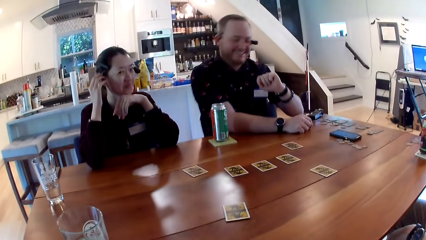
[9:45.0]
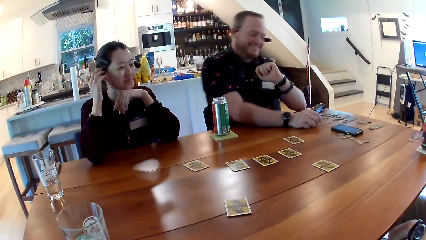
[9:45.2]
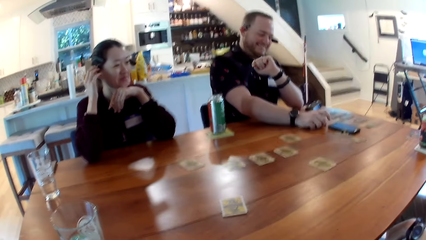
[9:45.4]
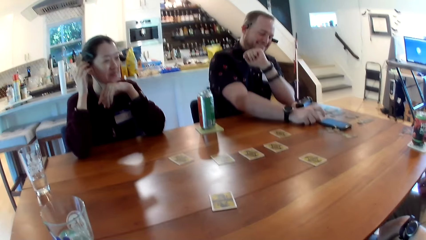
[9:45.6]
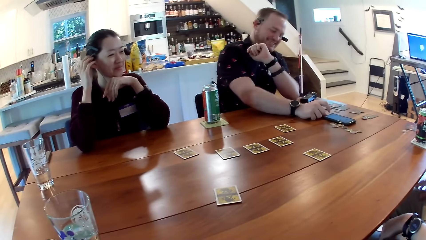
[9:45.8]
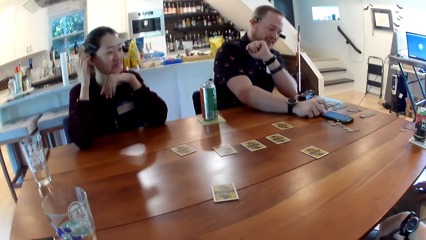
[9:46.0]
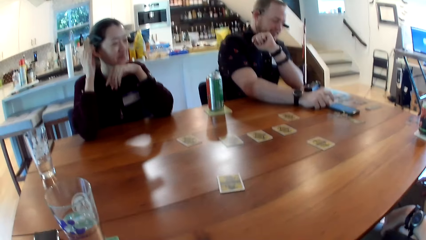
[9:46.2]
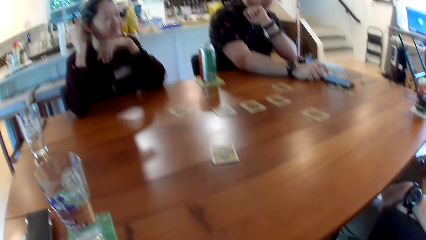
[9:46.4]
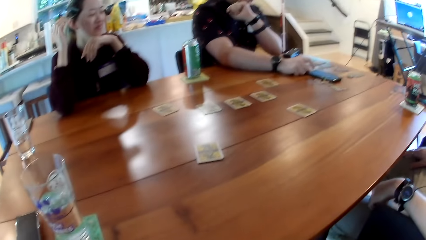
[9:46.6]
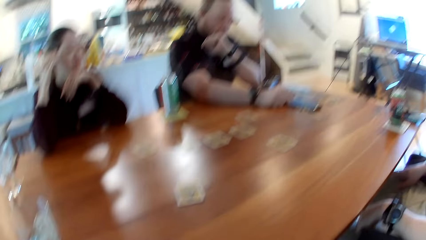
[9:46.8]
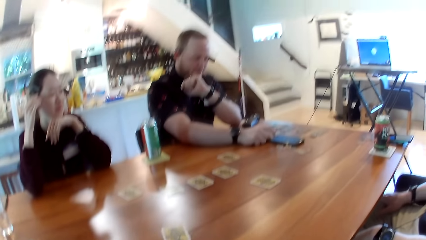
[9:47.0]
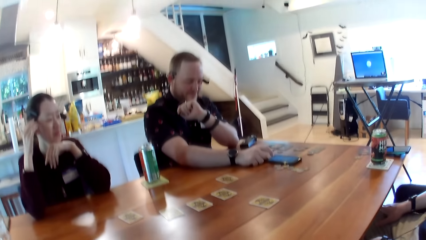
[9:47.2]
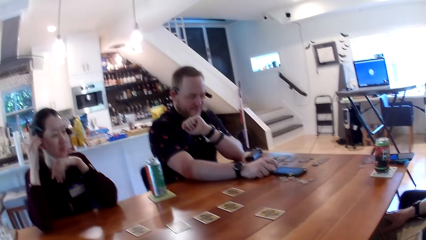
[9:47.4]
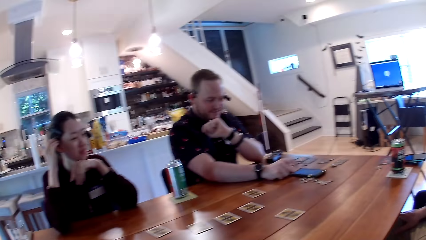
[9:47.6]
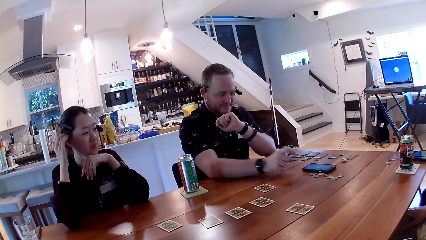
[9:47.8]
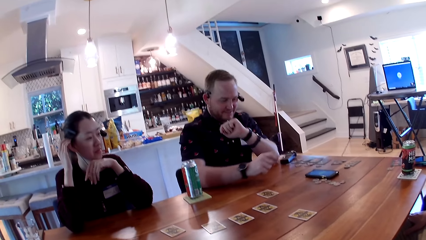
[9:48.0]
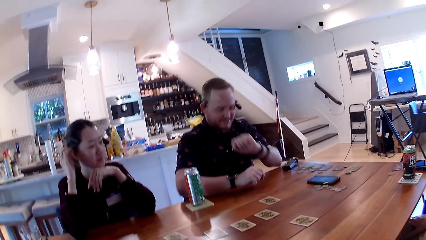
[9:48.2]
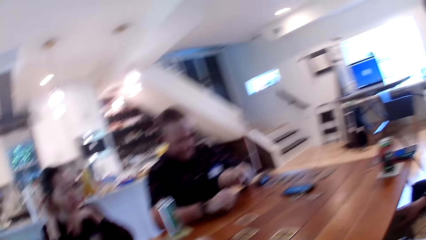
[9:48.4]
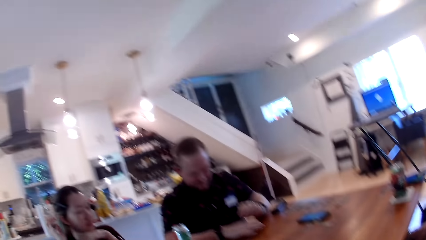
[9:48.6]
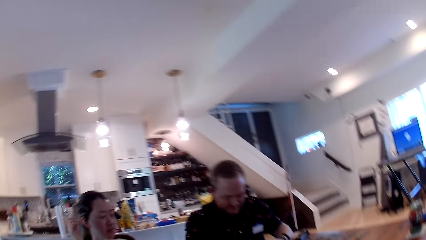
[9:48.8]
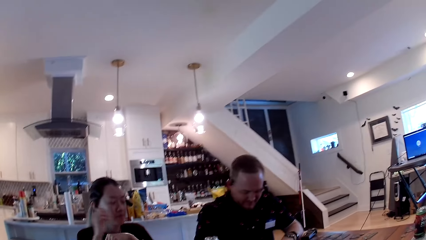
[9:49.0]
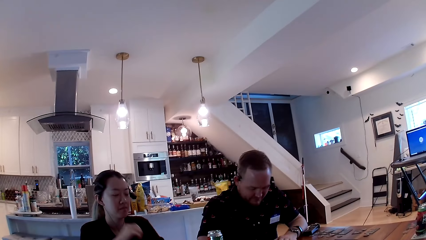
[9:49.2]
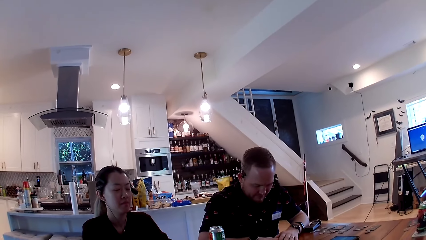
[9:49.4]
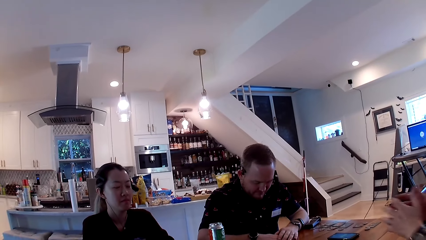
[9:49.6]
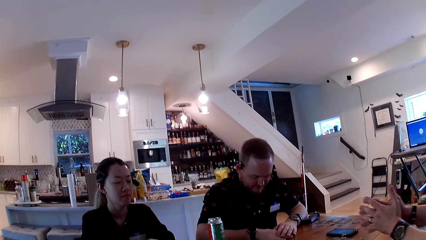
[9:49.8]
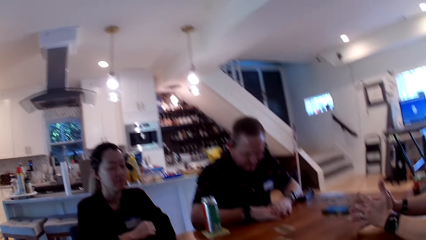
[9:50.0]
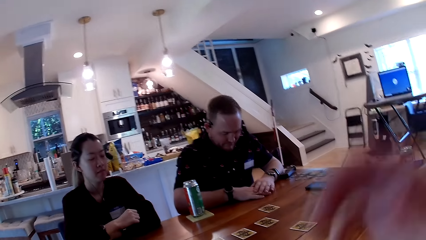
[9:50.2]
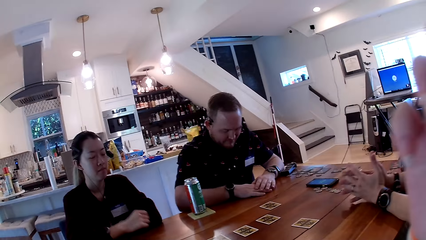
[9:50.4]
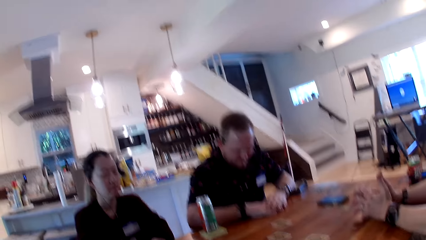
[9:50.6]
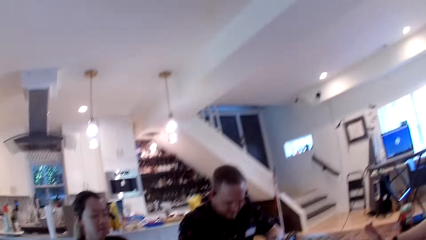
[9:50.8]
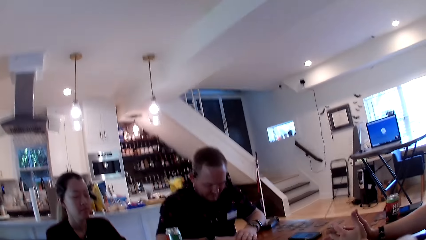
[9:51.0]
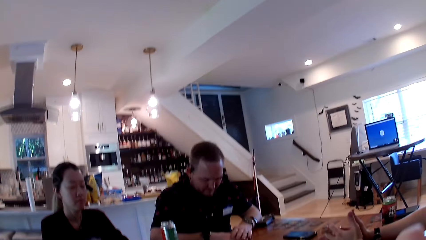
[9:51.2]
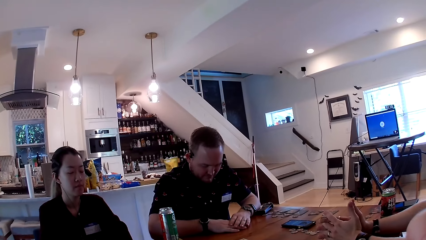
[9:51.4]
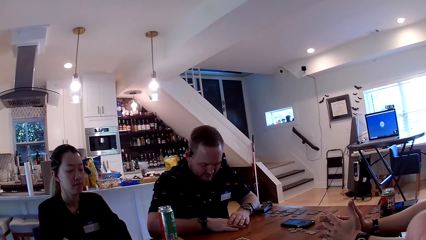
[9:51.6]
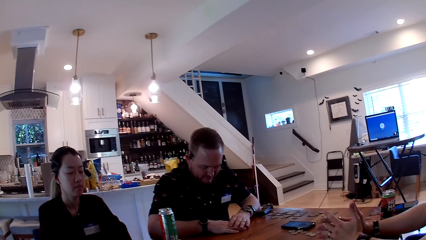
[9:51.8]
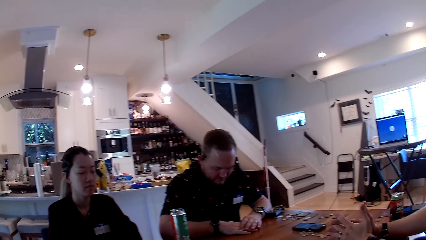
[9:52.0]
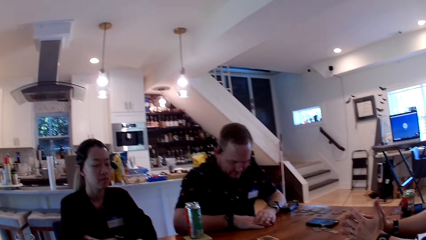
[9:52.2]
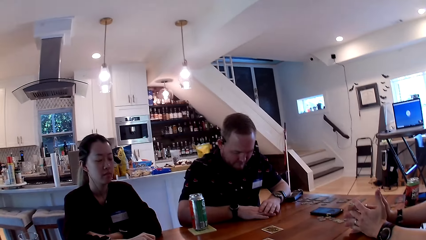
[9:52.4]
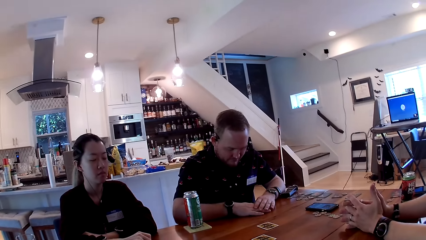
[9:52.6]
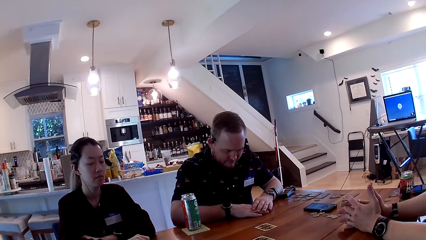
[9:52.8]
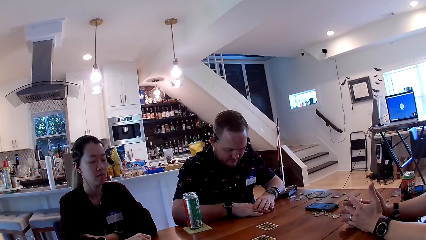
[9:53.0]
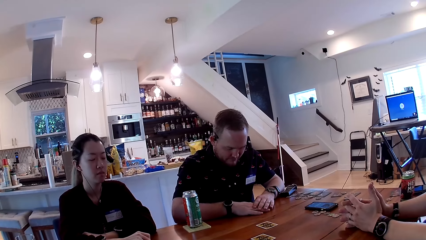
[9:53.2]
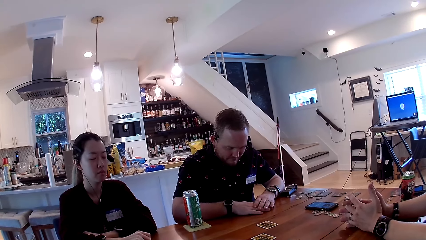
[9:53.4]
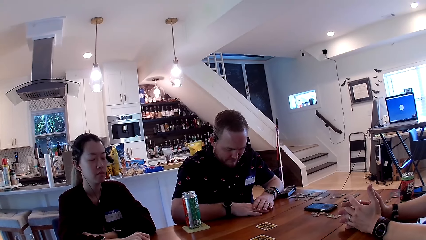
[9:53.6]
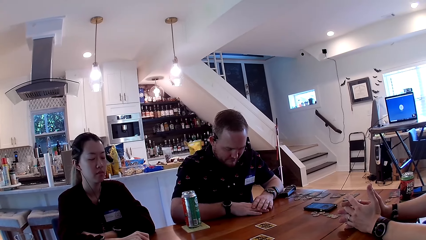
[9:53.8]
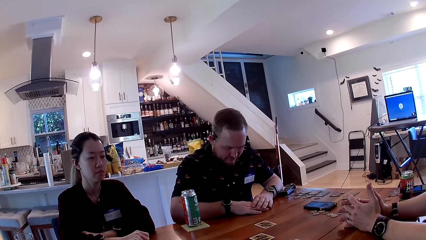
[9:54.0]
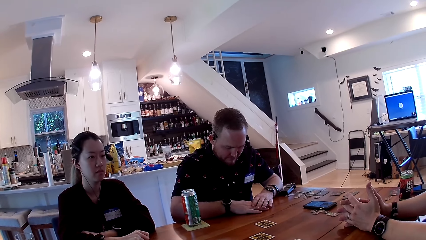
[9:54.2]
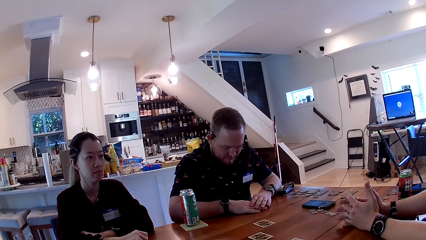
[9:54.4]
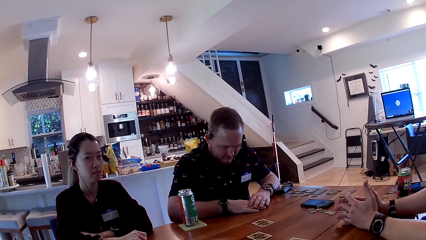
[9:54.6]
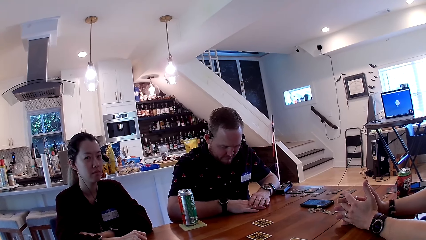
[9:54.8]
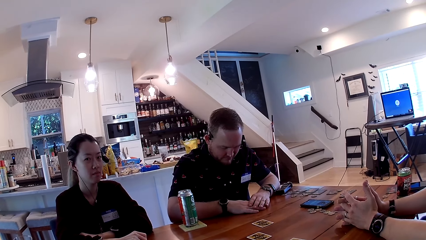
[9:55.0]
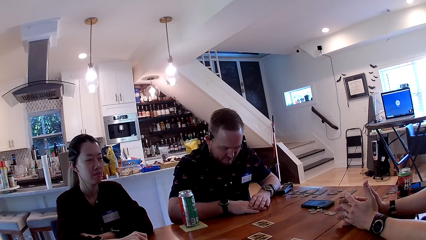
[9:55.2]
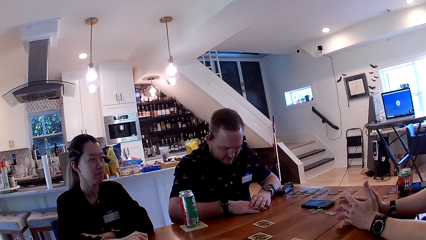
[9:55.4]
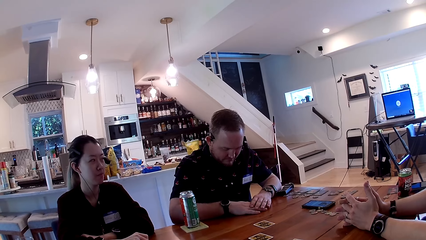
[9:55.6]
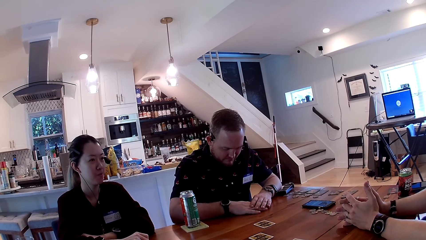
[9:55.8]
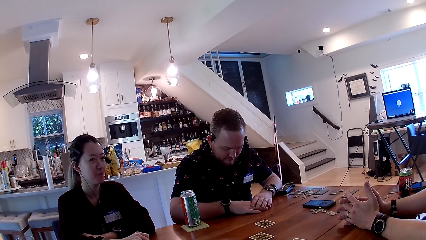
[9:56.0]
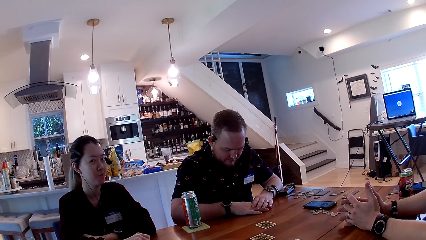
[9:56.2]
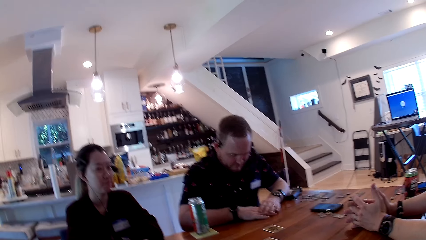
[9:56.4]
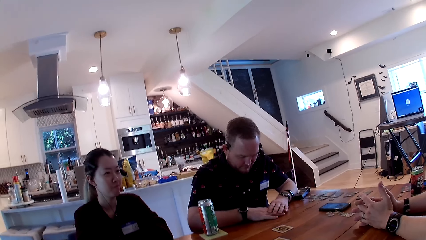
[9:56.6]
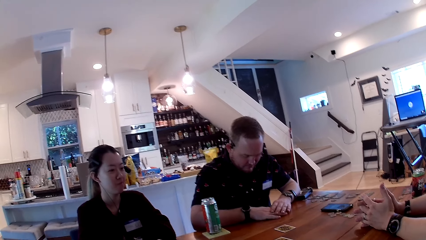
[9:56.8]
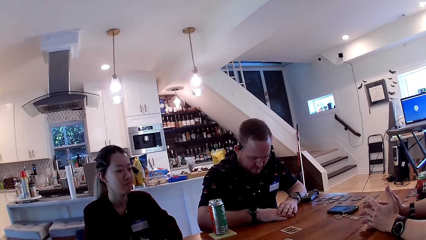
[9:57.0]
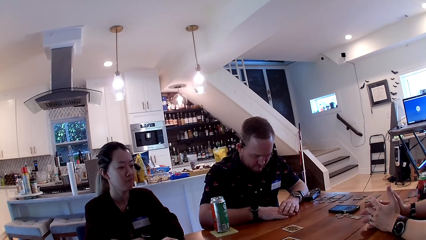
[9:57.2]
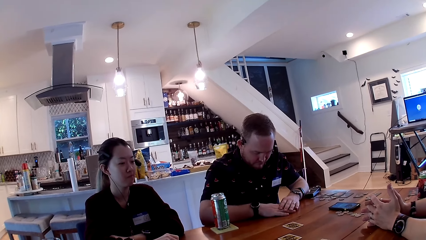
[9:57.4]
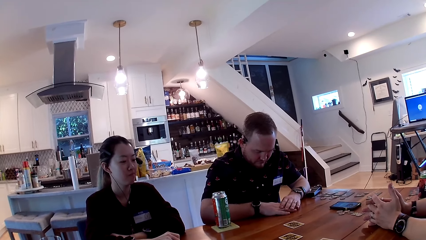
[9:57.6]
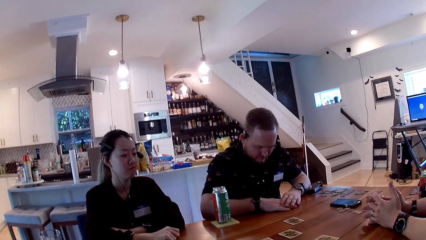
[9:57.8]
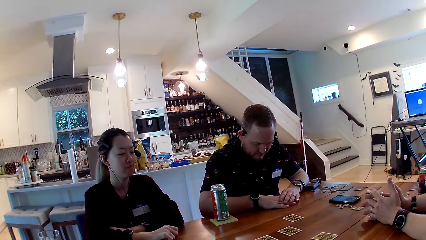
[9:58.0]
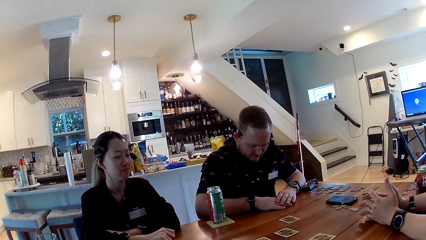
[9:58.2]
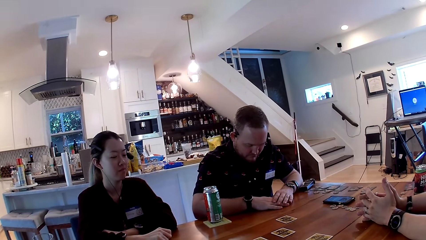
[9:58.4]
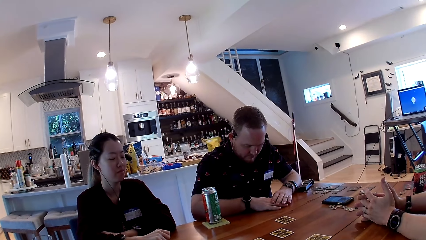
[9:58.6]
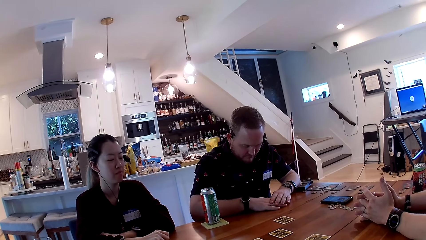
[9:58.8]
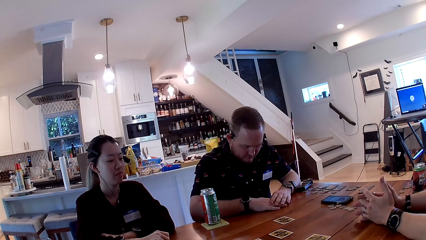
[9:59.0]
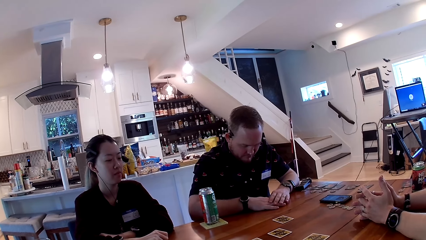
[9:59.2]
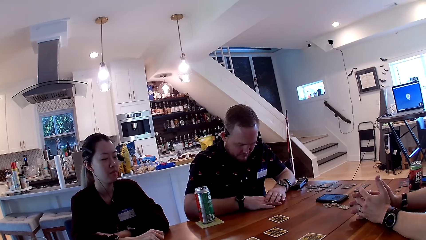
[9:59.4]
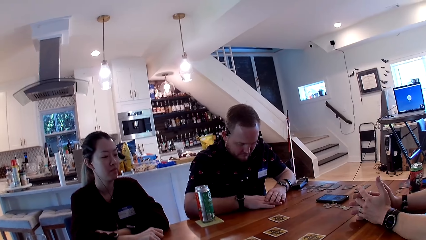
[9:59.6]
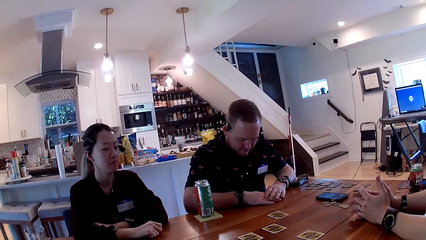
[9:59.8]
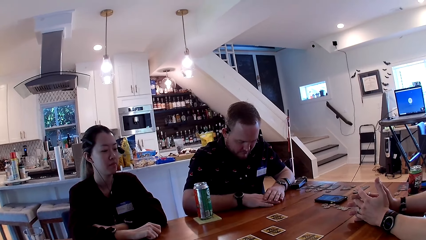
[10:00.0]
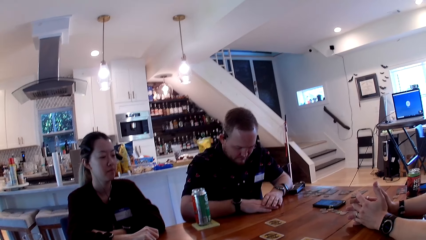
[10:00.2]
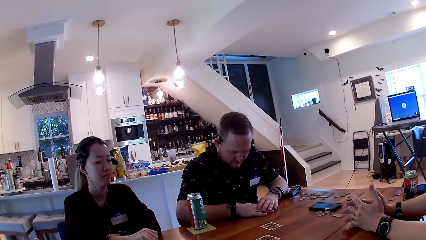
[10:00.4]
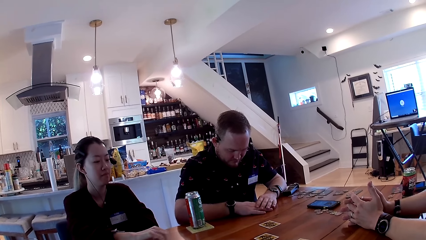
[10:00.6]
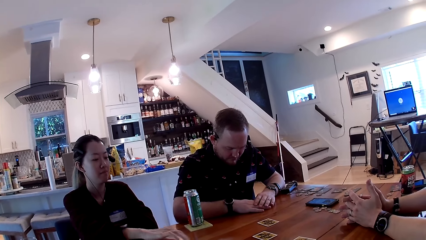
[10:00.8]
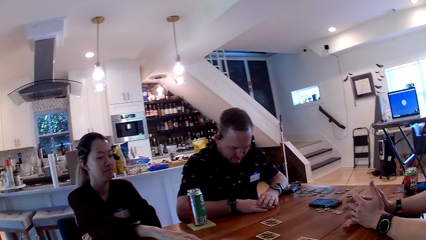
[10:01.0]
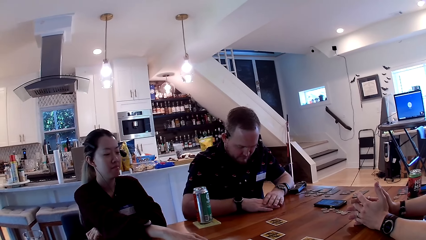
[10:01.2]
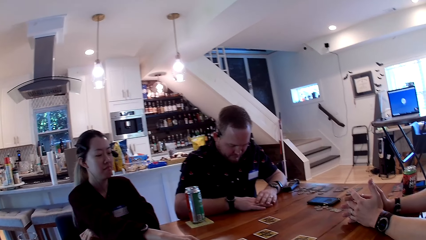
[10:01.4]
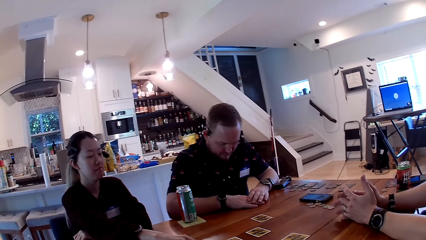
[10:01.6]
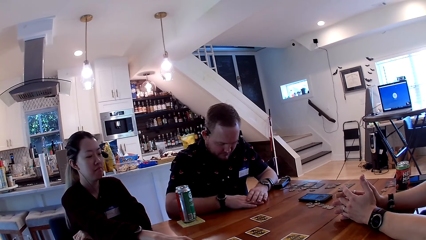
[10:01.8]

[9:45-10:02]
A woman places her right hand on her hair. A man presses the phone with his right index finger. The camera wearer looks at the table. Another man places his hands on the table.
